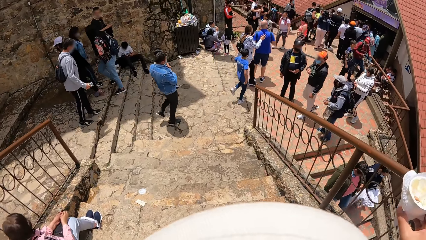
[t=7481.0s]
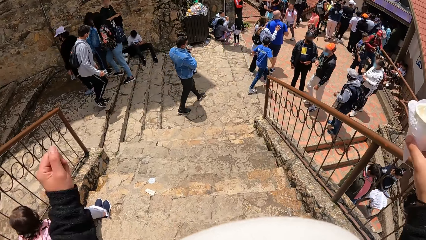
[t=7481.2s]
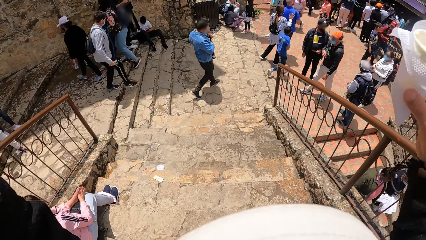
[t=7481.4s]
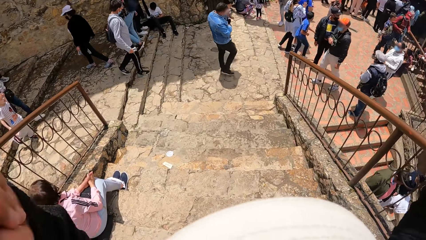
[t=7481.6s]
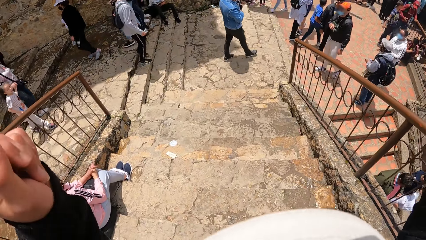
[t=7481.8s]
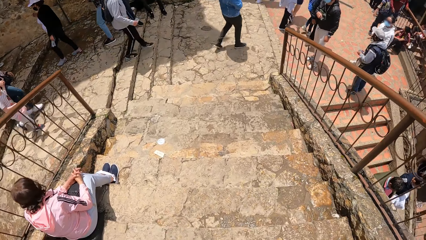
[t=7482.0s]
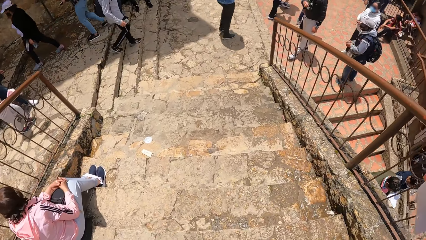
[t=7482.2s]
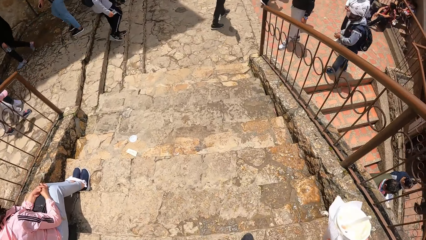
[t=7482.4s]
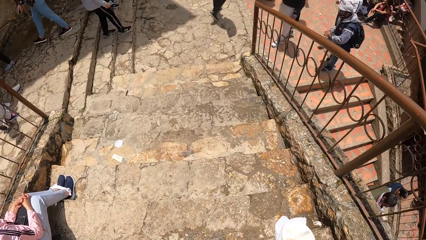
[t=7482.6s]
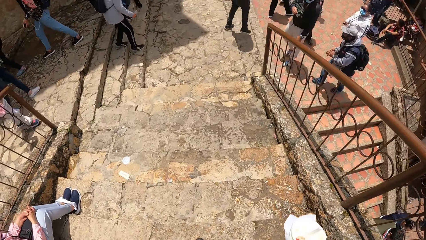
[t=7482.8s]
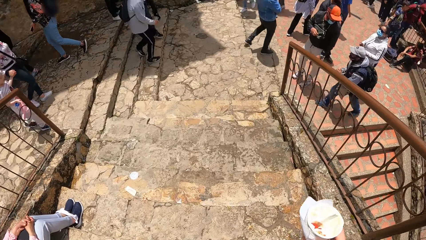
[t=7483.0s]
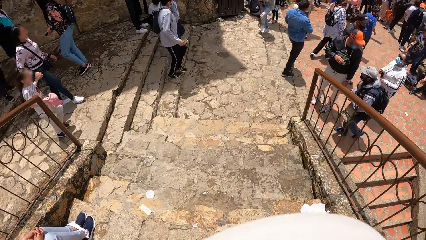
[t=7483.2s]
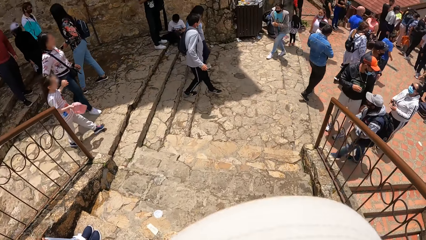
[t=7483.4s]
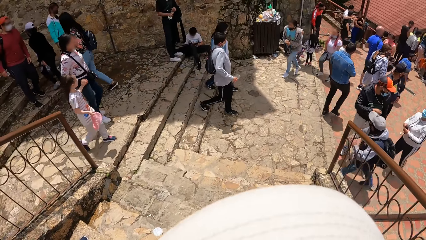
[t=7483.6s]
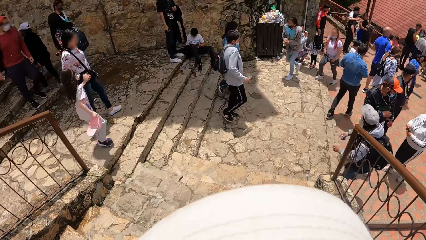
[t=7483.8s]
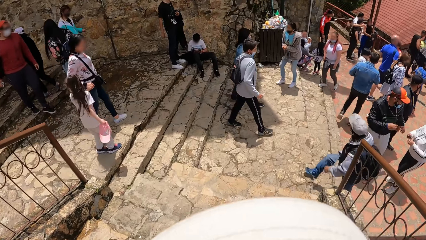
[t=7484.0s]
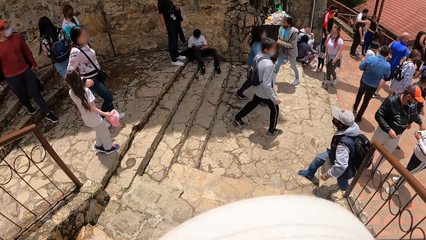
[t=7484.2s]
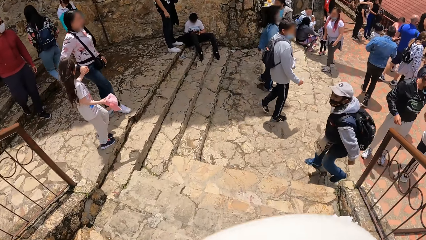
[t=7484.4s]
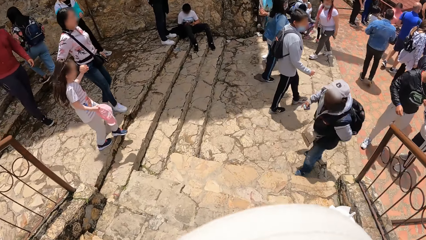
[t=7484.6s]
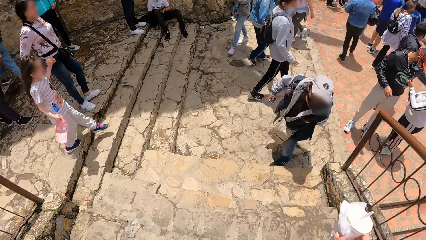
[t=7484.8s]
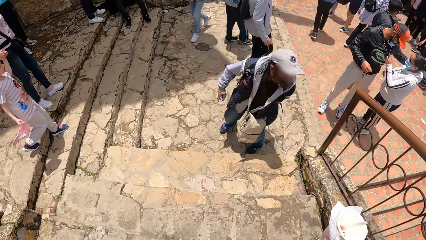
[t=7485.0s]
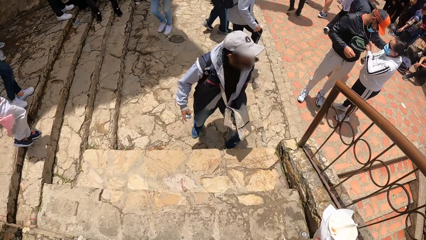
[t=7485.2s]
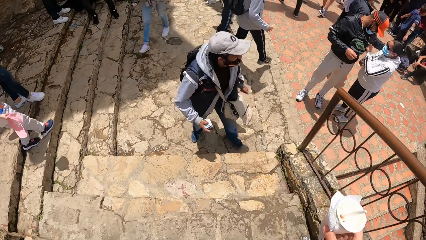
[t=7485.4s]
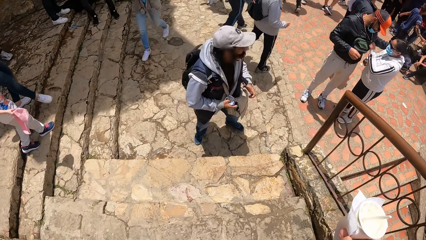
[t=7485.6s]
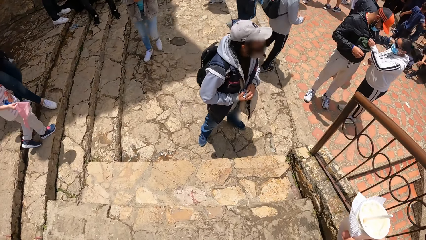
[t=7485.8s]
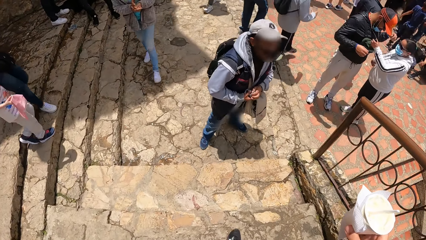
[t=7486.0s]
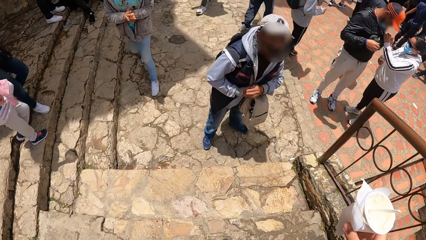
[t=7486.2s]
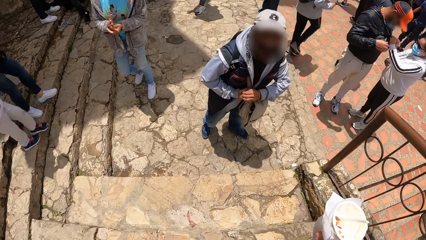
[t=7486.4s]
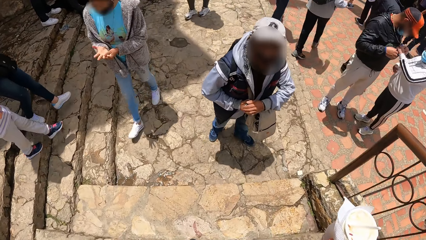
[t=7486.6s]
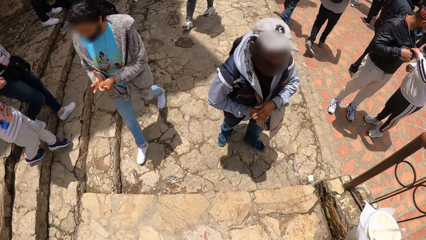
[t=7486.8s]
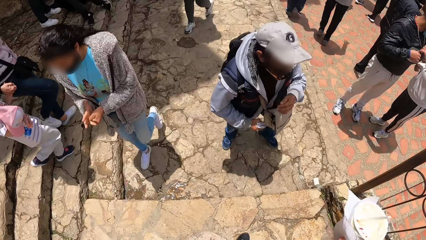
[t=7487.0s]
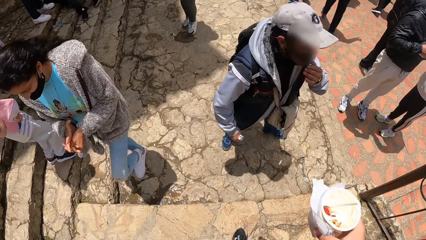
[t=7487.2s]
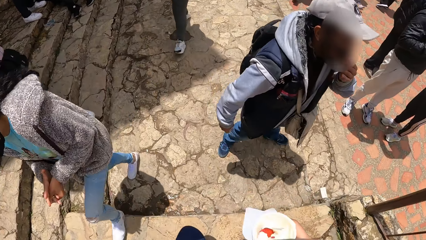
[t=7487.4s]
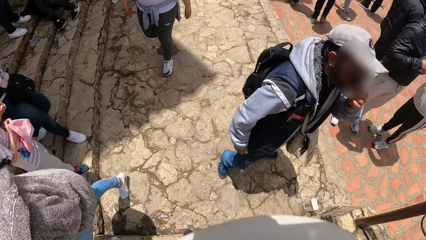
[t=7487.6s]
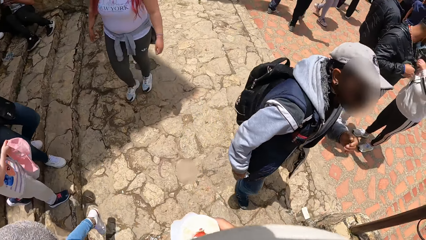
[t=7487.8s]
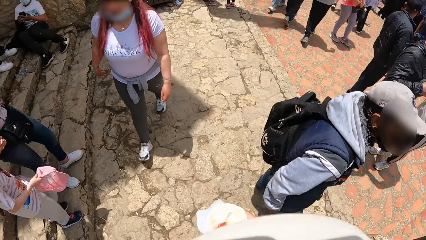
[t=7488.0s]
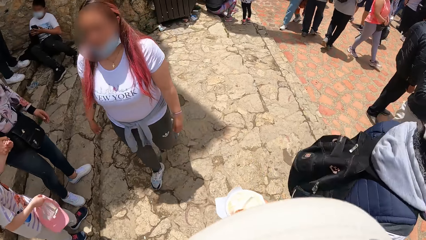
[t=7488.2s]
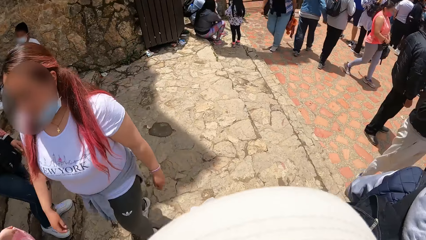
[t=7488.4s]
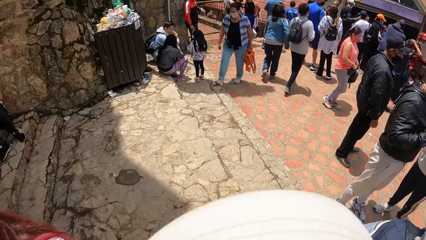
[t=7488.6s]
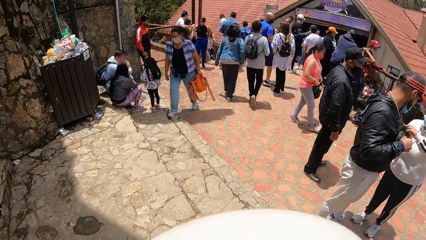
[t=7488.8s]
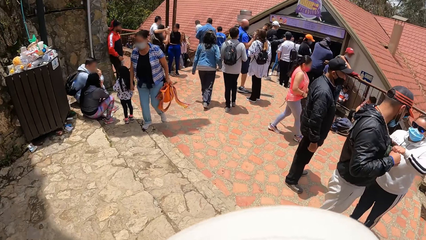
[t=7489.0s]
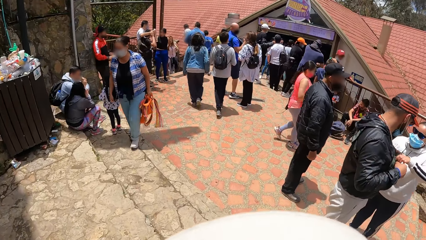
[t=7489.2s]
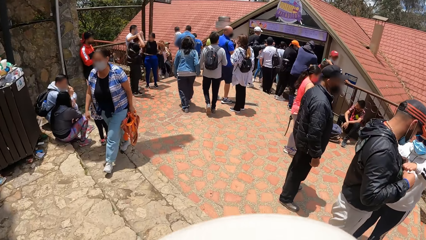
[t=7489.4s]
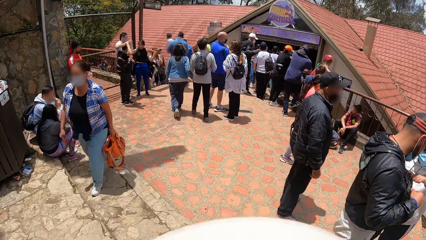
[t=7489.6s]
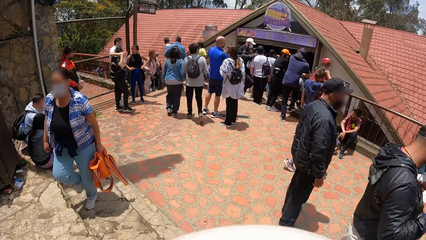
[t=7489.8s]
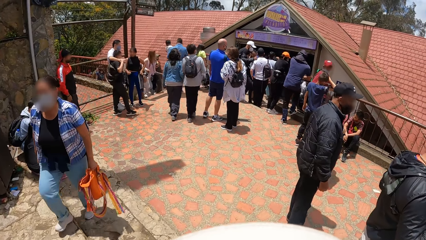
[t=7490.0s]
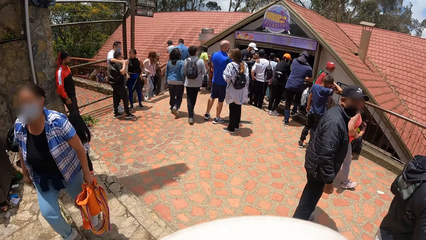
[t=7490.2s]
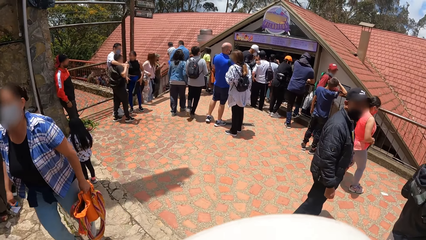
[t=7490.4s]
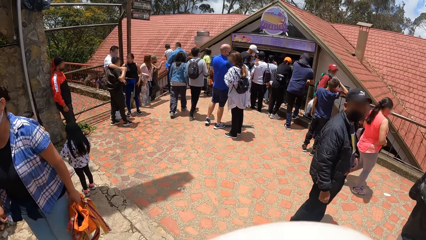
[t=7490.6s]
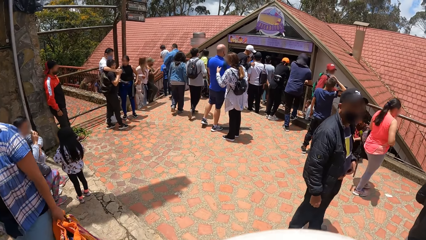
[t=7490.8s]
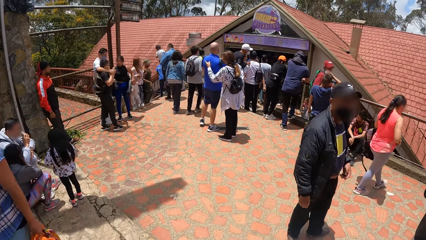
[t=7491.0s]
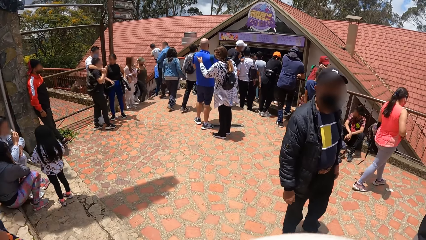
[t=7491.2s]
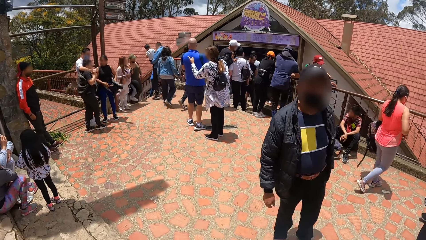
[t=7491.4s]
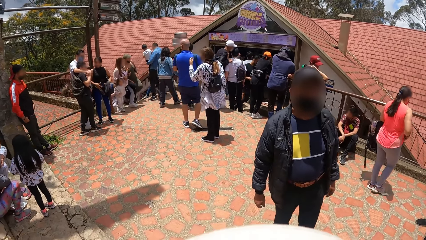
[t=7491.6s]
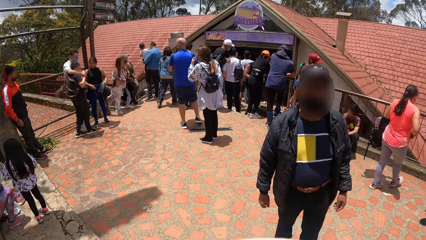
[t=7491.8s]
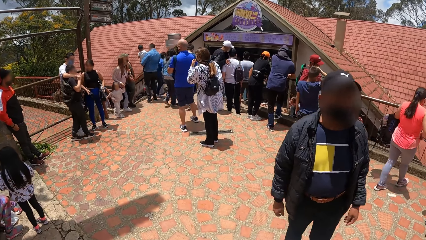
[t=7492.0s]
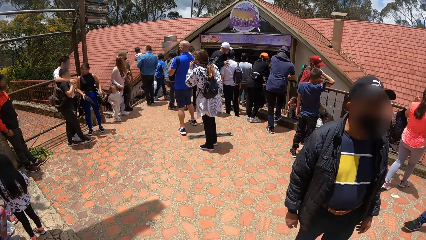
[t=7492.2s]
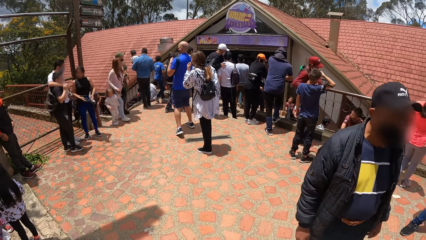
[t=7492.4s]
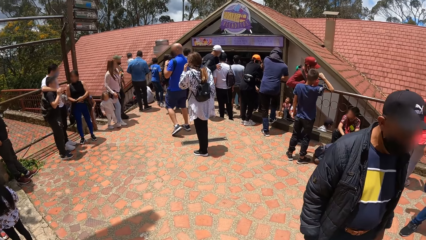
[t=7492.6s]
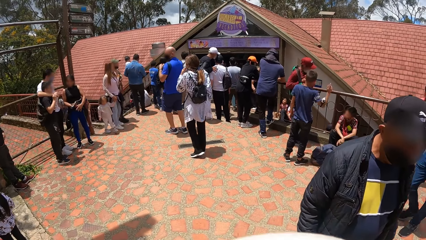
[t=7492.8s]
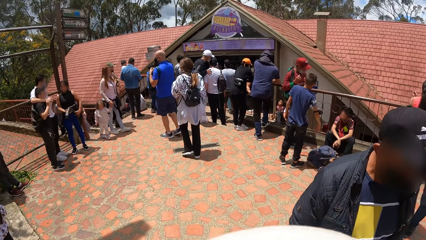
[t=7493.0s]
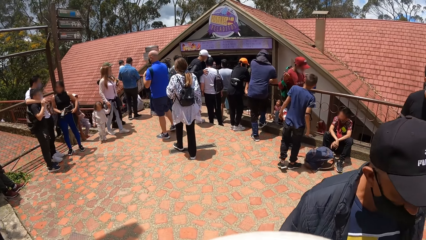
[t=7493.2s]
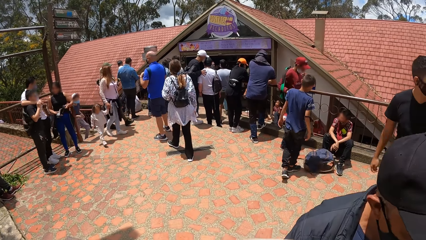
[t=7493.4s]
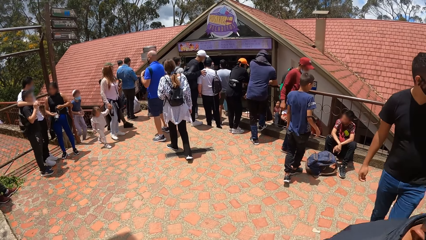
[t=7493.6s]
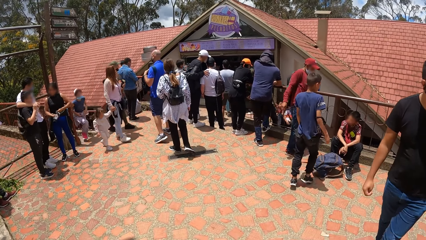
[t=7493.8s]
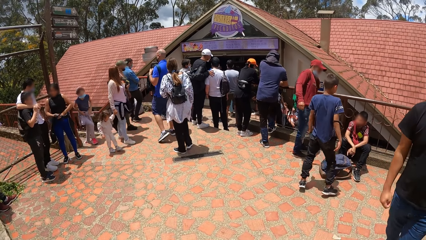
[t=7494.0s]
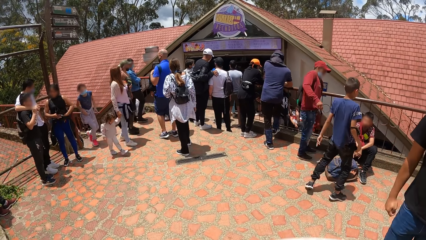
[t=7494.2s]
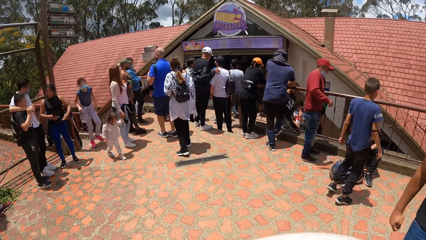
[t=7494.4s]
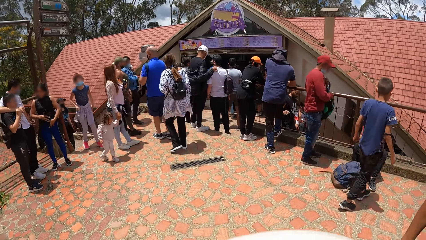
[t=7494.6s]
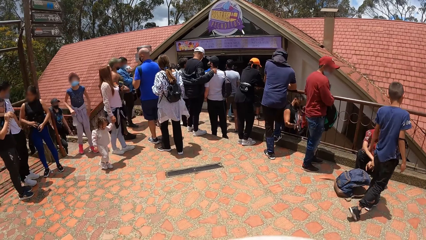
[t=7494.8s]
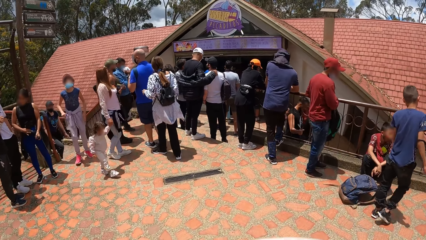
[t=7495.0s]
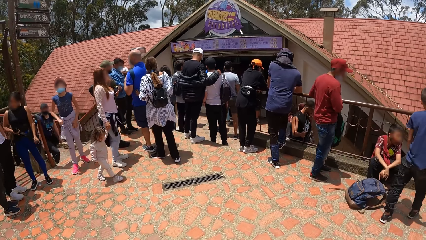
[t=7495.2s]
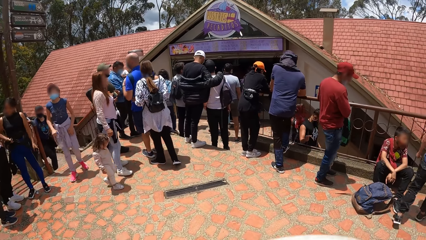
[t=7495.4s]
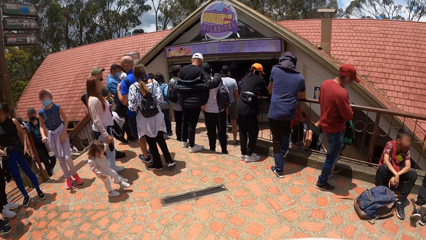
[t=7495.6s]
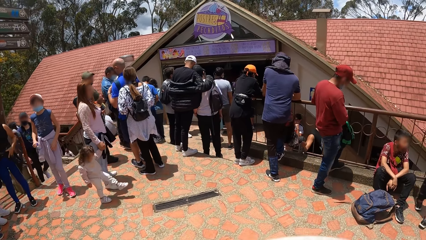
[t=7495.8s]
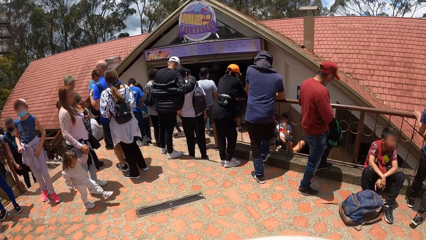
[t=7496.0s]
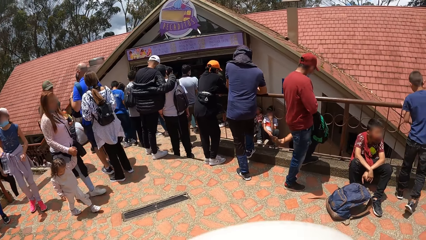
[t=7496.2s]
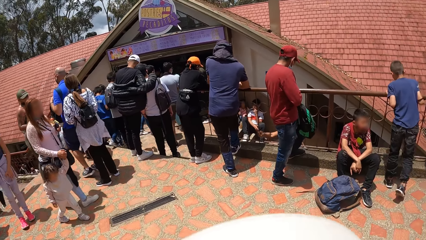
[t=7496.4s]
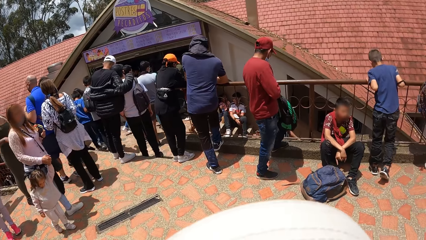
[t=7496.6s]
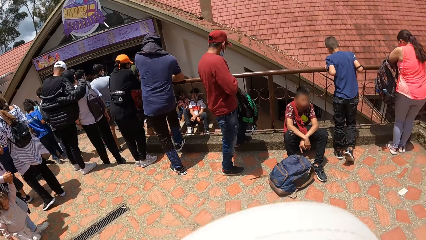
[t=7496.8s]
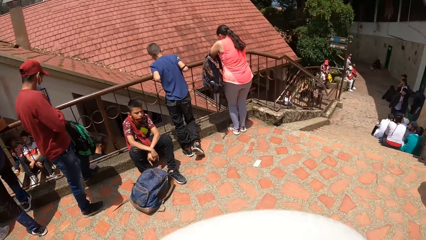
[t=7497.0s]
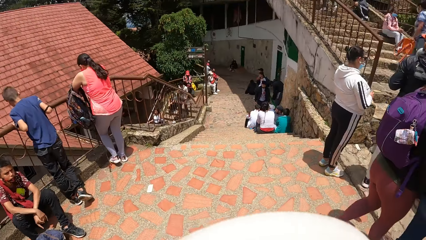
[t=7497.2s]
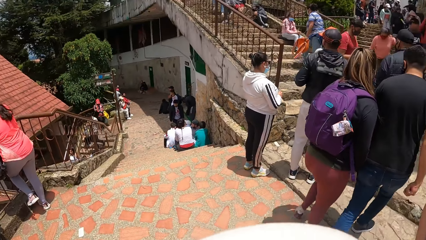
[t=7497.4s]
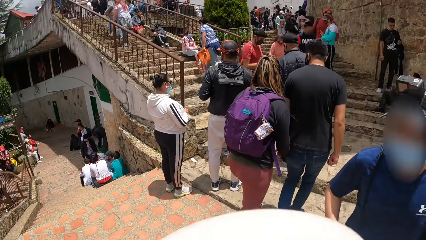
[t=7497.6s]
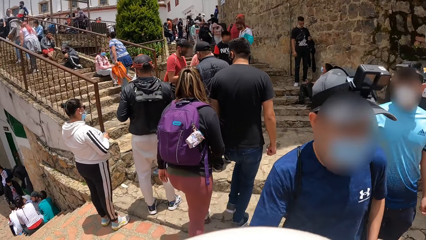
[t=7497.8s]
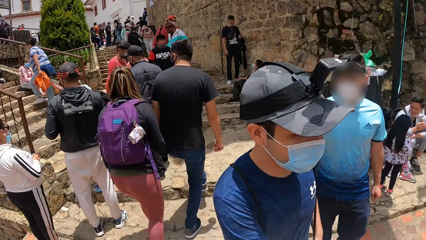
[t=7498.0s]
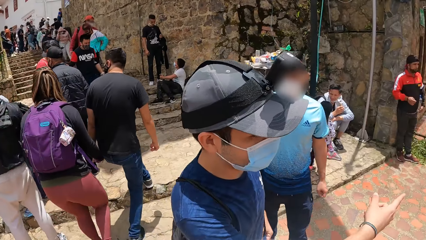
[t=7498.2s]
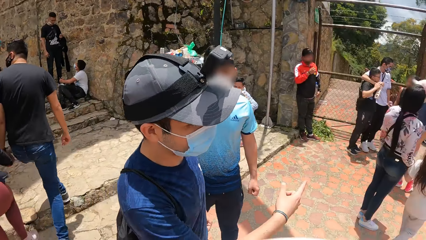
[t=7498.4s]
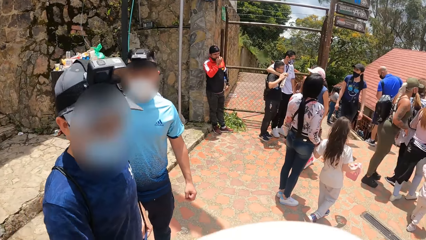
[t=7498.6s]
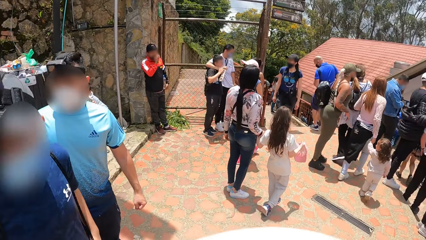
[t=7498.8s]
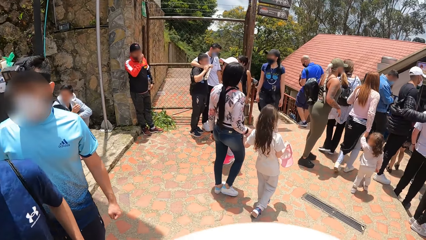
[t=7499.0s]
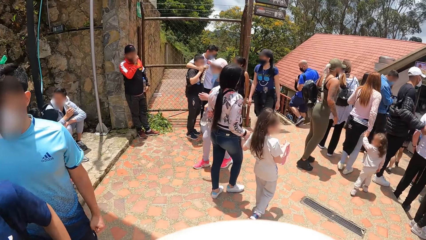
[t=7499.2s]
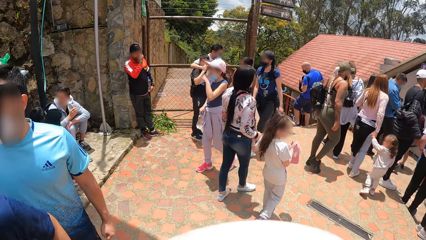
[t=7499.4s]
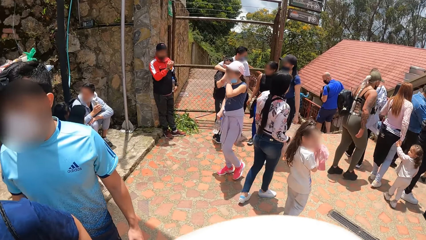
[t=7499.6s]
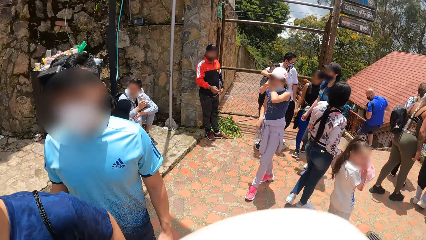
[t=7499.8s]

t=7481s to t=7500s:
The camera wearer eats the ice cream. They raise both hands. They walk down the stairs. They walk on a road. They turn around. The man interacts with the camera wearer.
